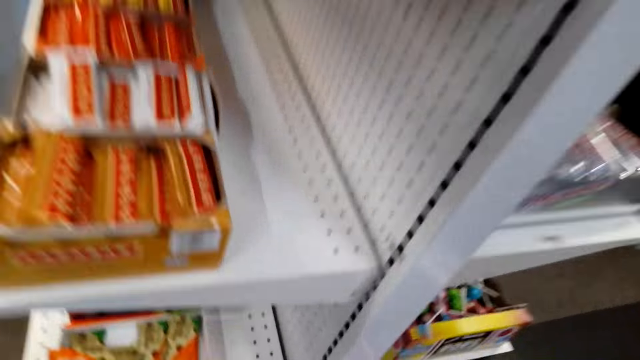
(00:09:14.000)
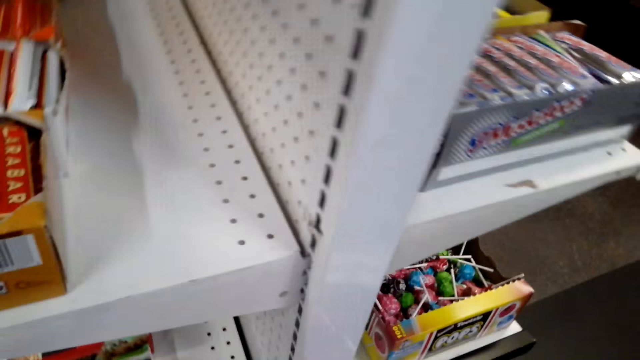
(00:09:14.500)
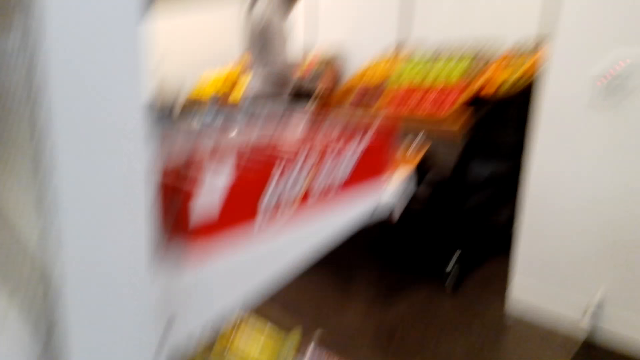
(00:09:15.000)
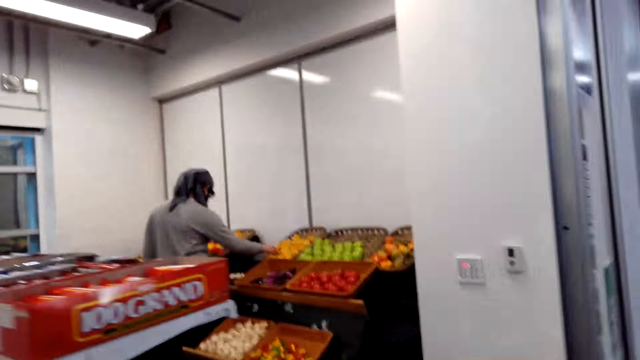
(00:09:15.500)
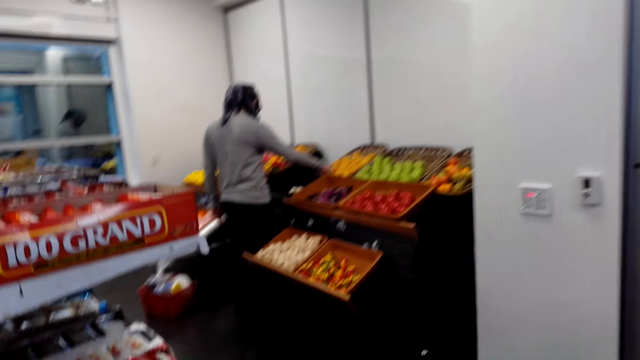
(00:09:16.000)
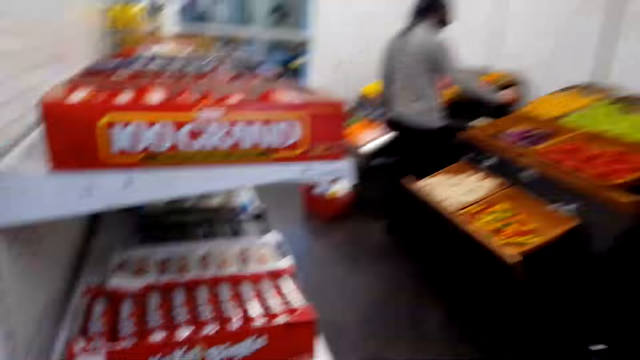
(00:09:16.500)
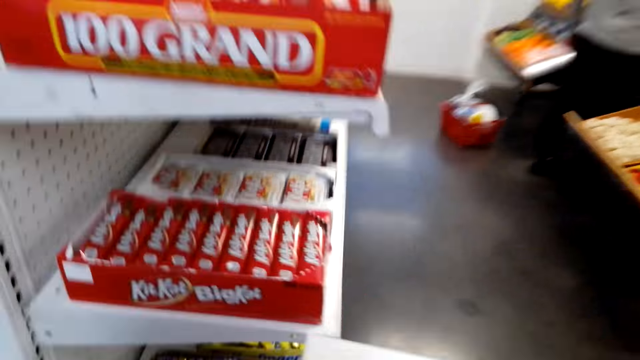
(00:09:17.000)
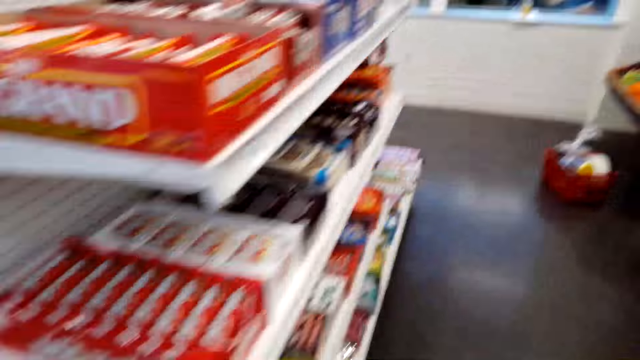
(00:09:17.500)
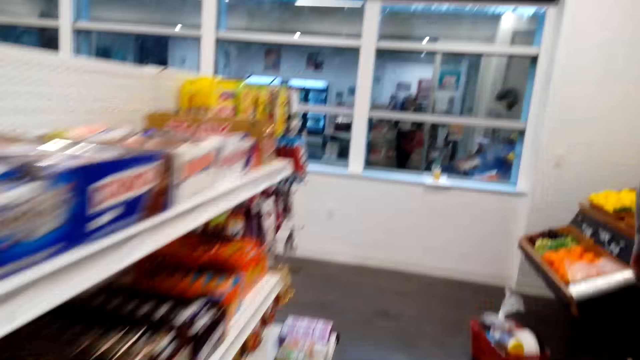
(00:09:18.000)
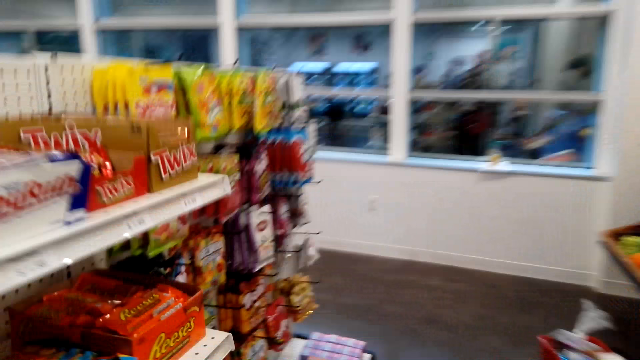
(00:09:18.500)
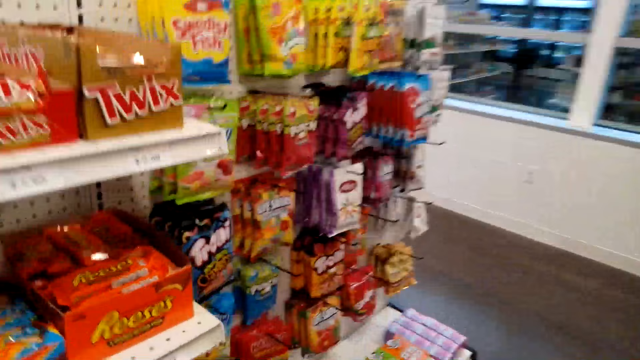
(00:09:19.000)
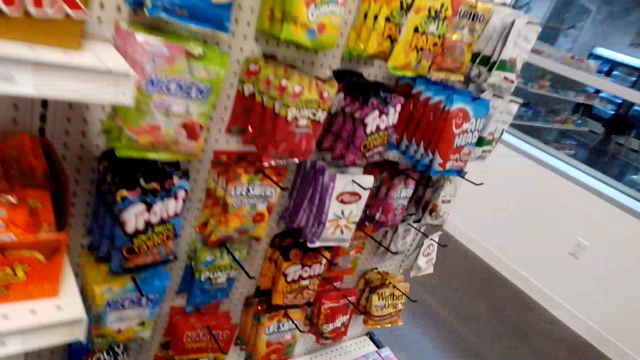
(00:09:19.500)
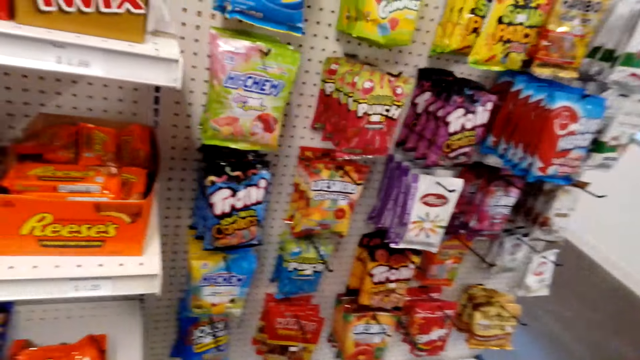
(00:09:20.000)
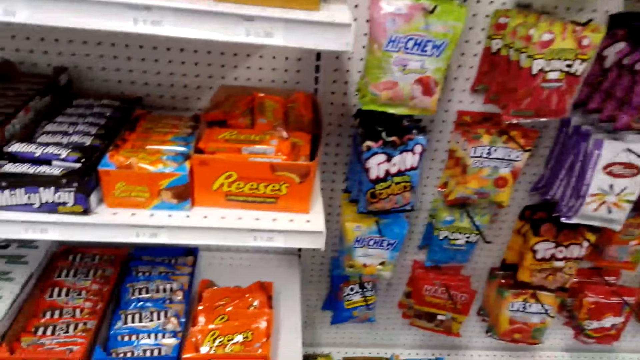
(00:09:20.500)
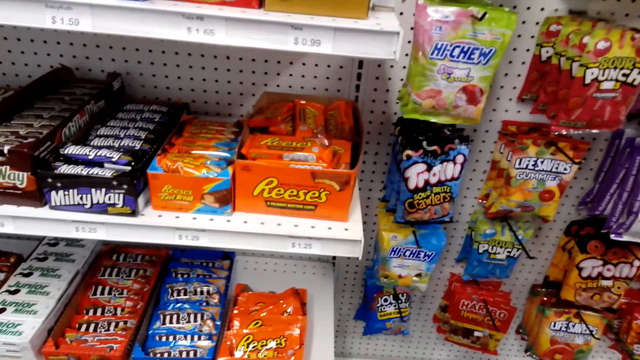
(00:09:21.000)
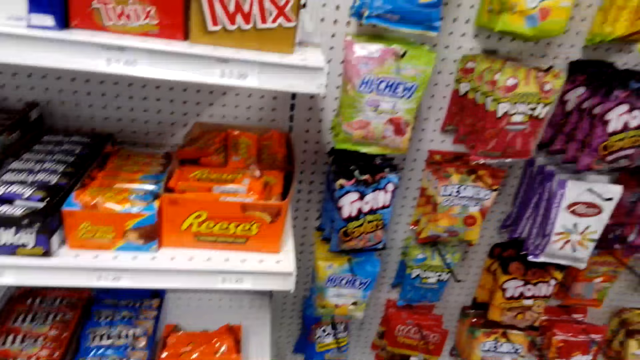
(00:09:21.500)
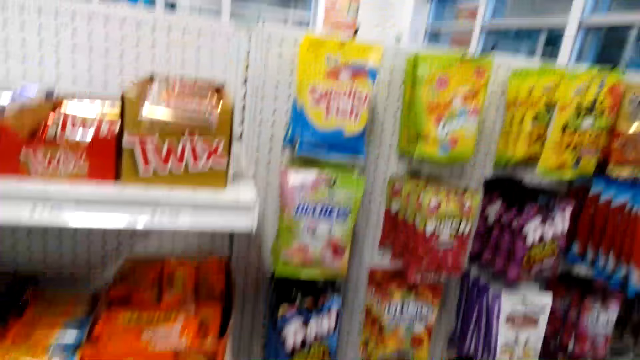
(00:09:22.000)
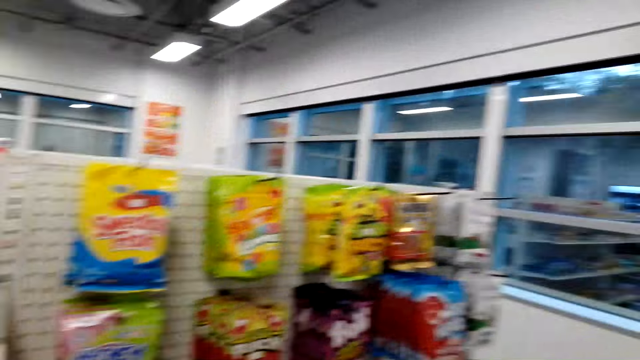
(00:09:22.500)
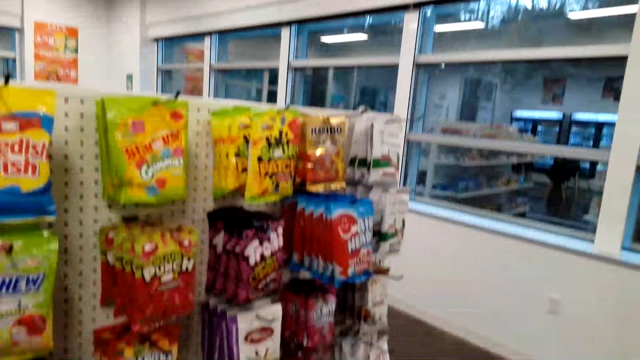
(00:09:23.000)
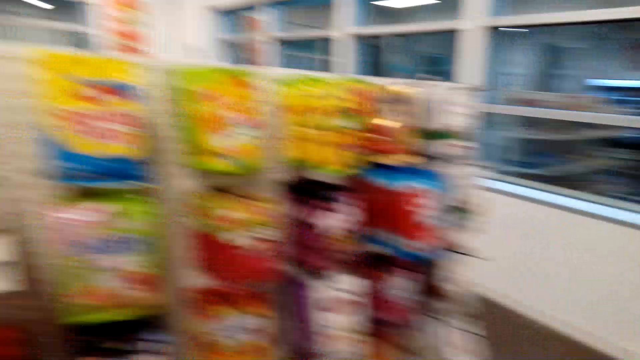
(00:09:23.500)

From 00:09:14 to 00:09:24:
The camera wearer carries a basket. They look at the products on the shelves. They look on.

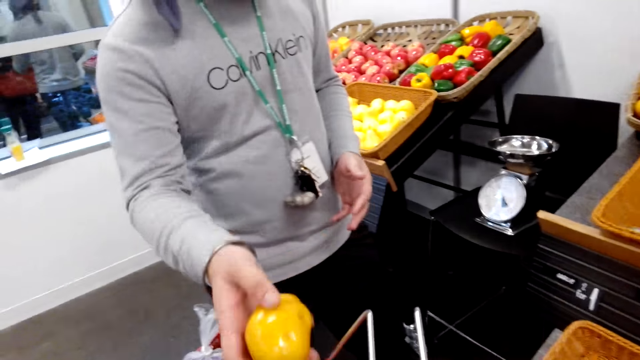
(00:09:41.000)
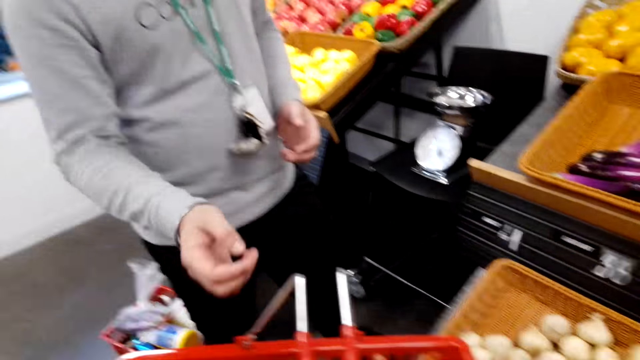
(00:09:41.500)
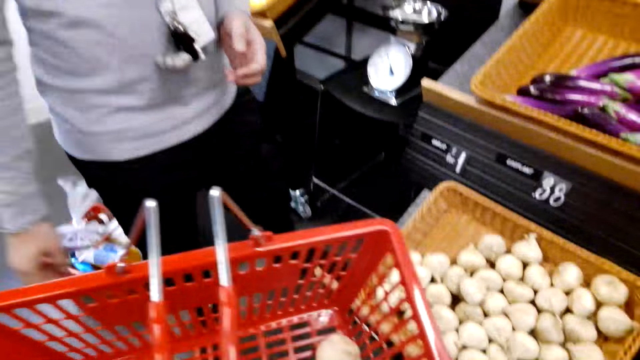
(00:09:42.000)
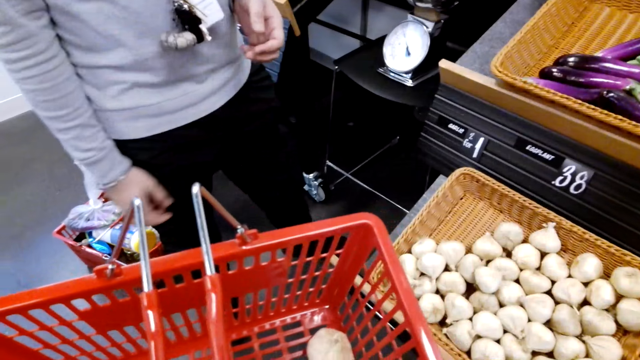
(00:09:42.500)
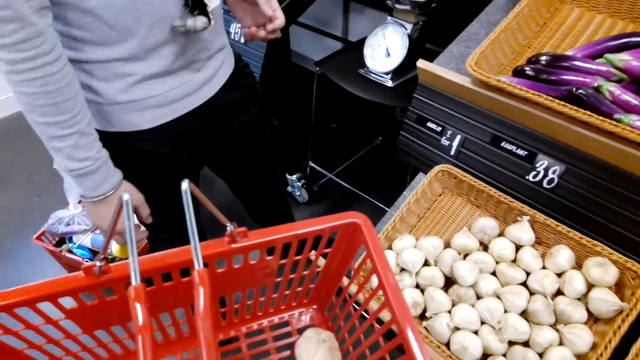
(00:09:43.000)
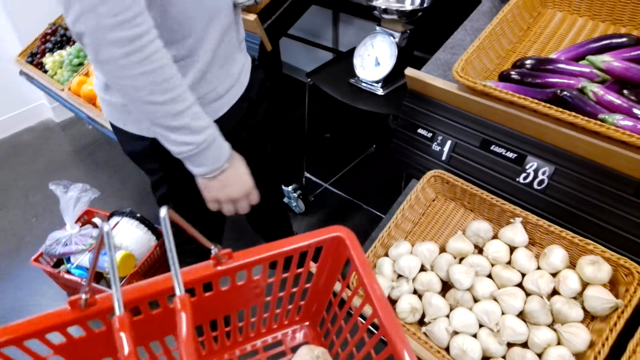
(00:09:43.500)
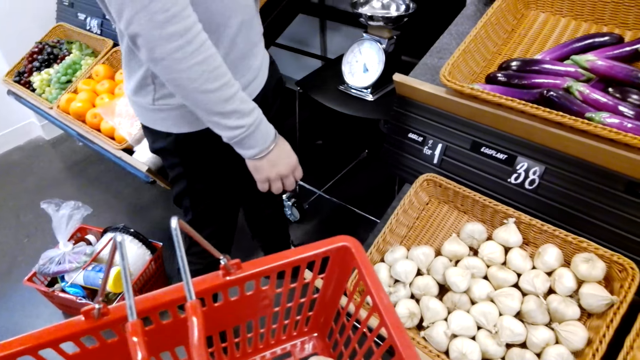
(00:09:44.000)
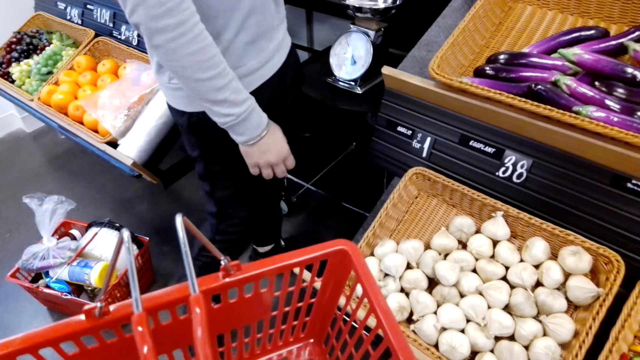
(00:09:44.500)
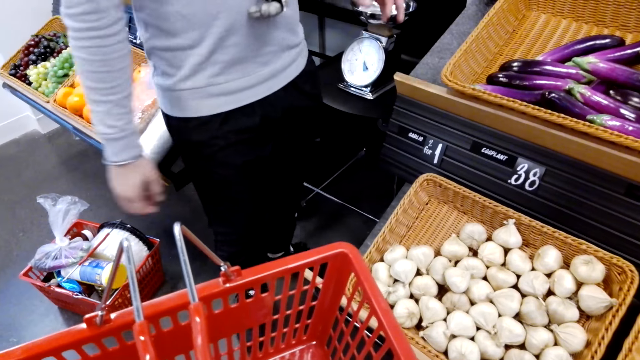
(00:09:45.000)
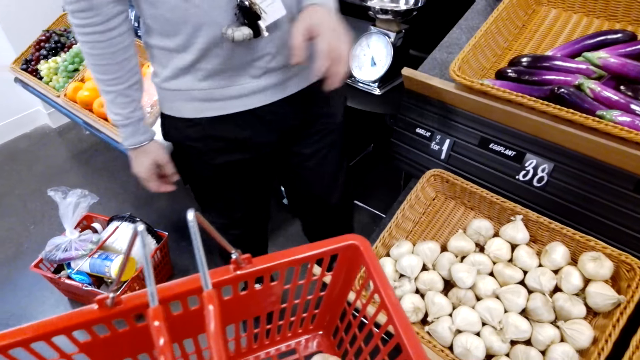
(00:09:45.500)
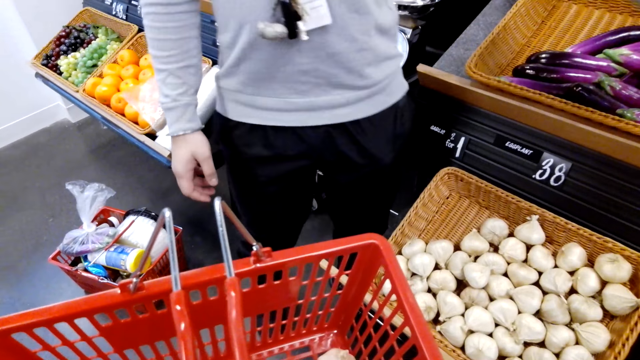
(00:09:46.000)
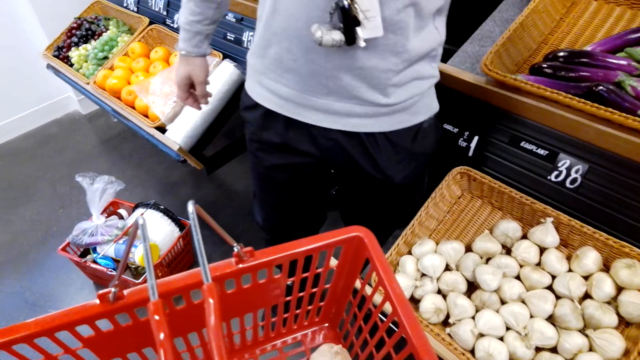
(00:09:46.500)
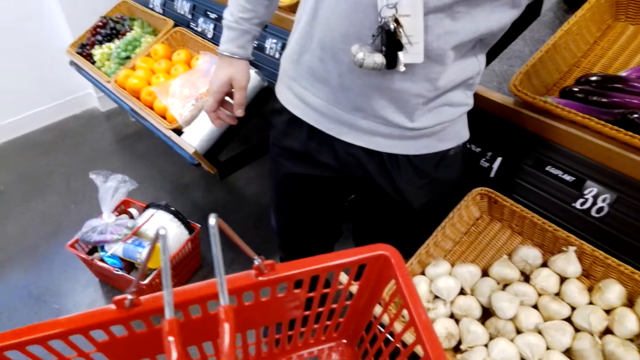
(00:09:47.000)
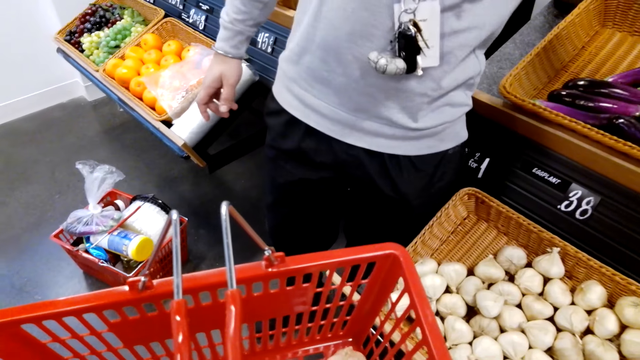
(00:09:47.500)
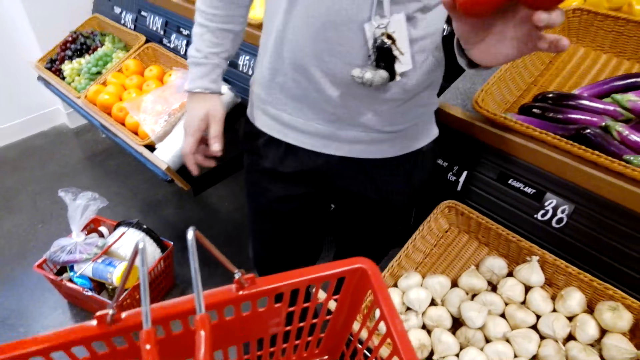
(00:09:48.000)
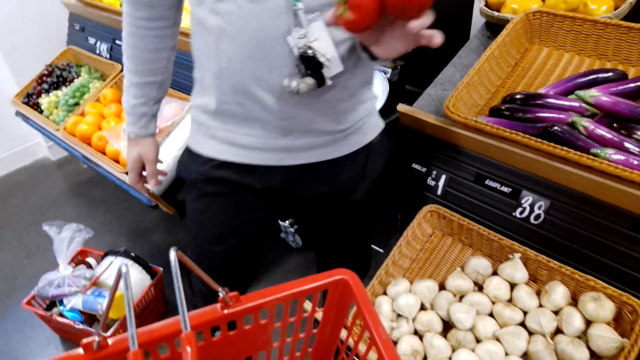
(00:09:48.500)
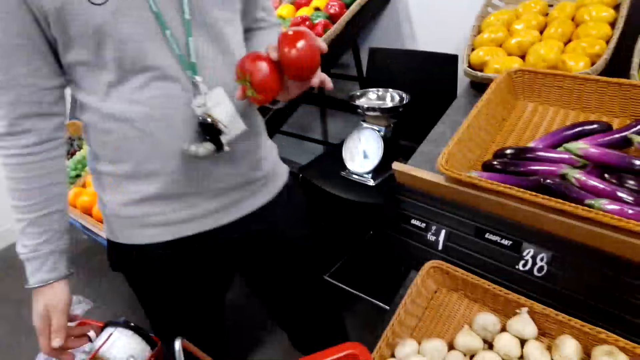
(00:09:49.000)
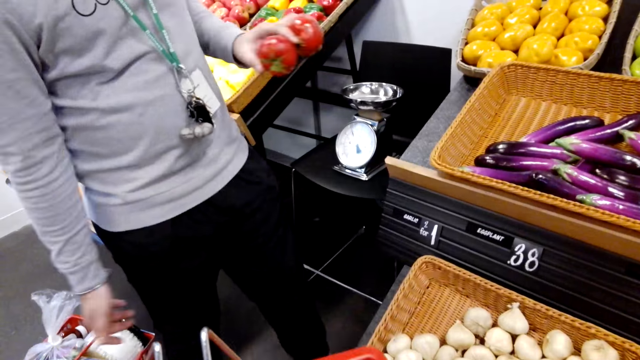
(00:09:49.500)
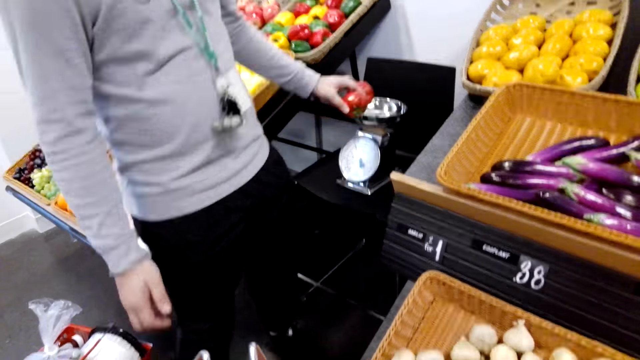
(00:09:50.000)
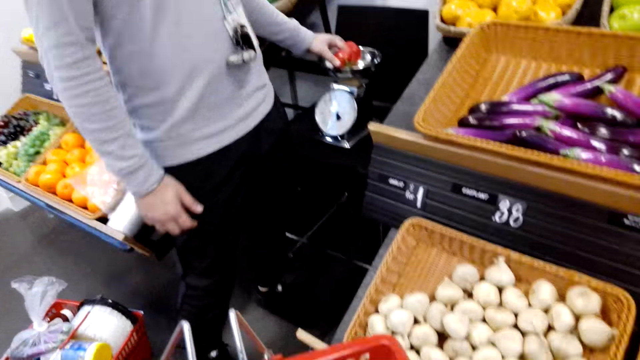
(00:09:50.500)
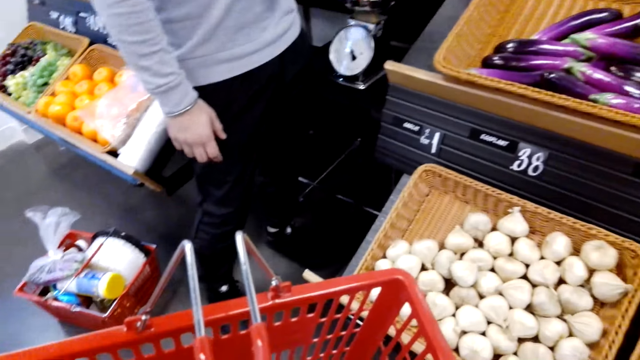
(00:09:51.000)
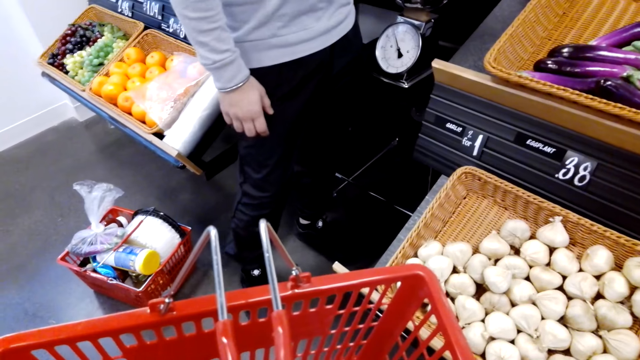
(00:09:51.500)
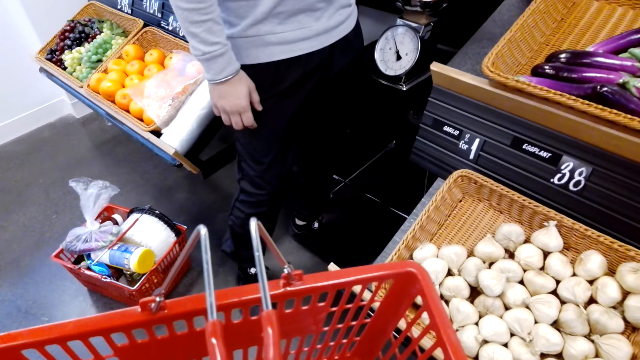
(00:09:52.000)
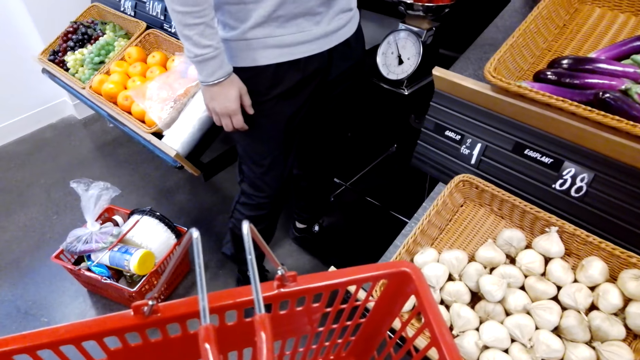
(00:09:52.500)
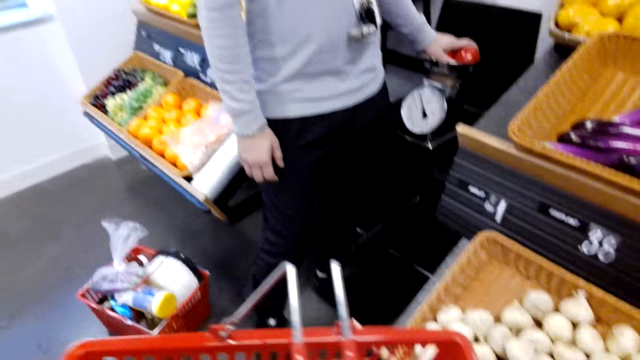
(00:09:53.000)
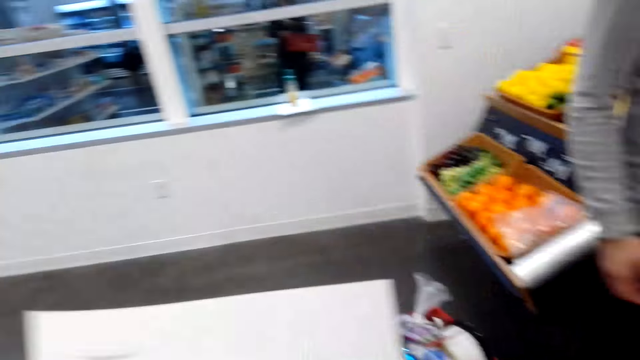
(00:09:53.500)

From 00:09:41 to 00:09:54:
A person drops potatoes in the basket. The person holds tomatoes. The person places the tomatoes on the weighing machine.
